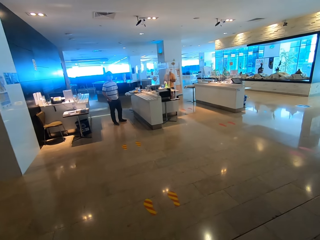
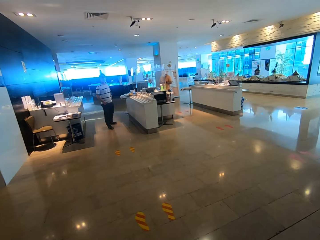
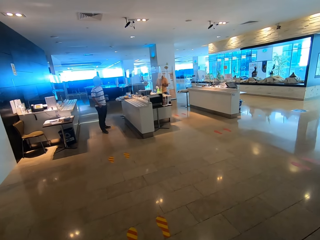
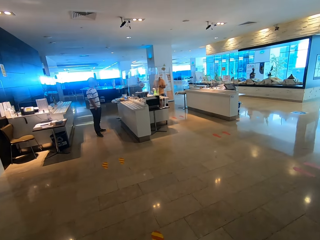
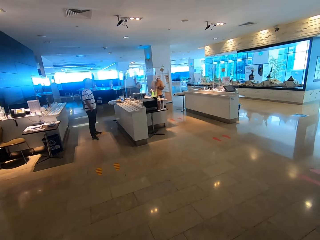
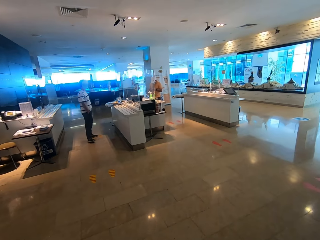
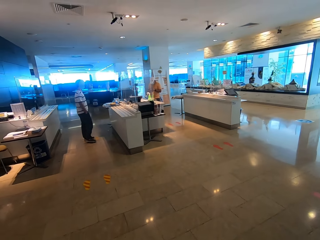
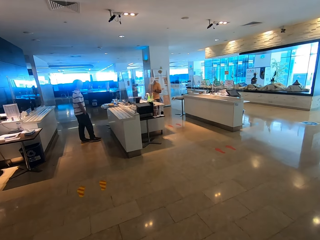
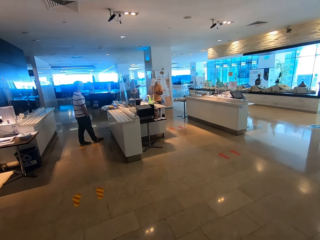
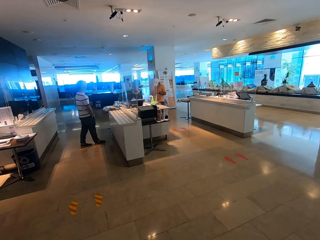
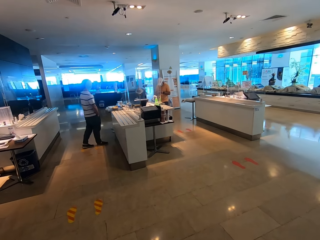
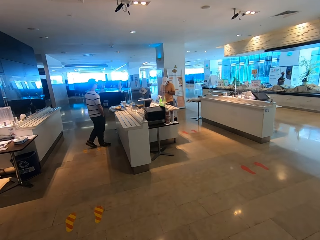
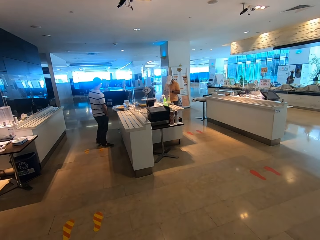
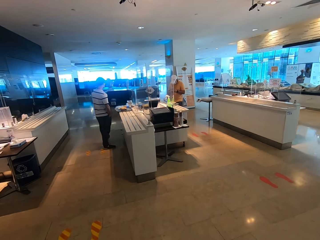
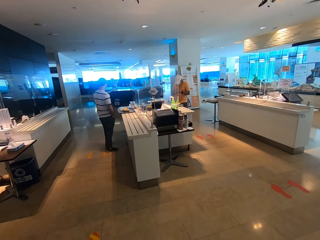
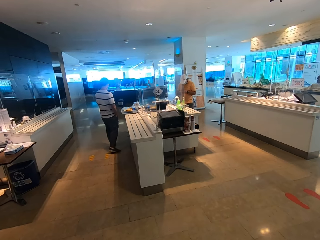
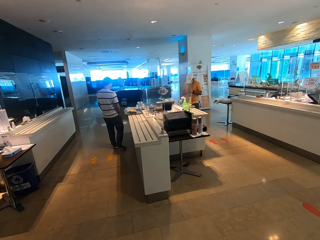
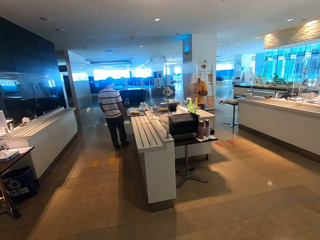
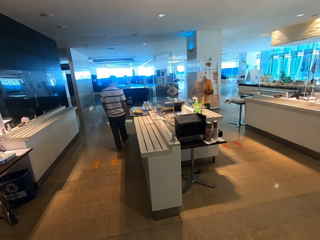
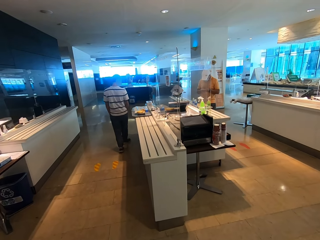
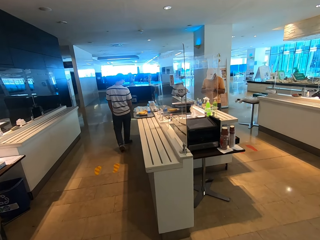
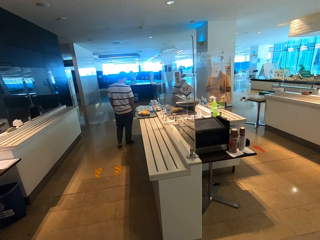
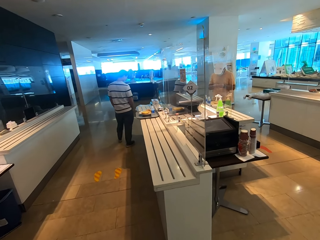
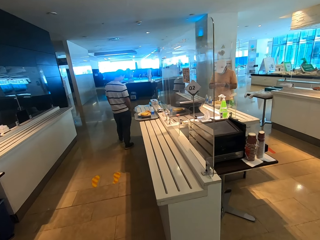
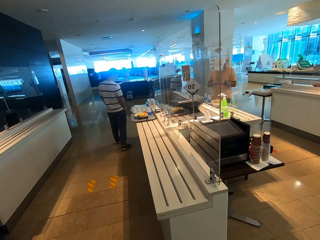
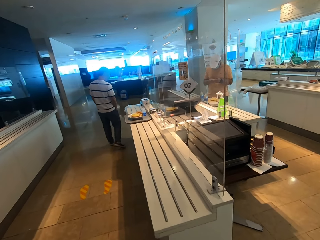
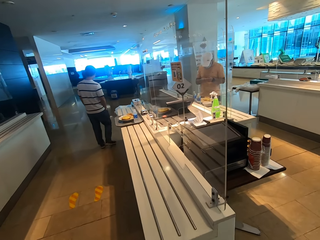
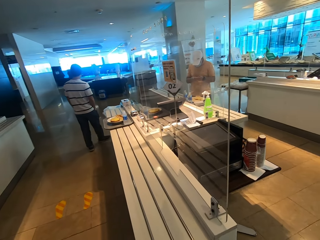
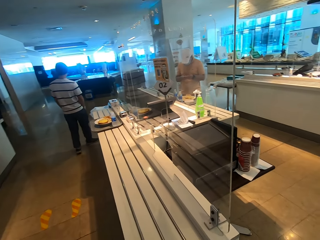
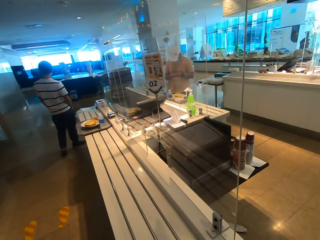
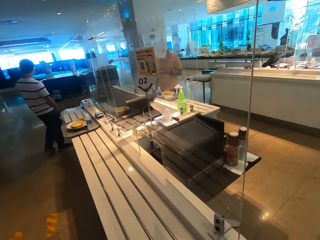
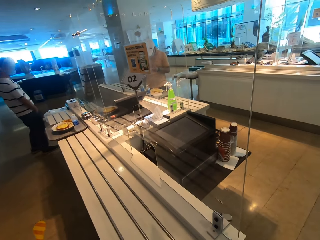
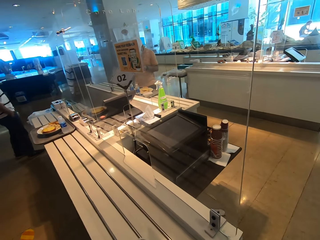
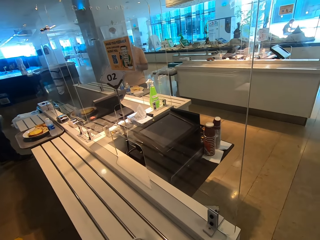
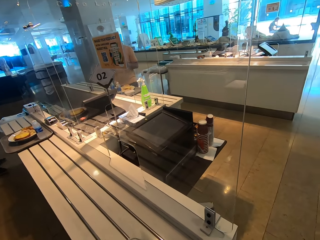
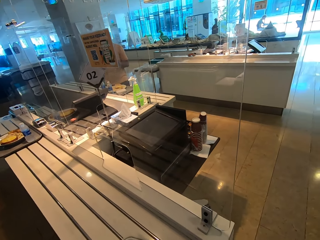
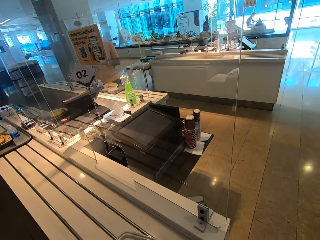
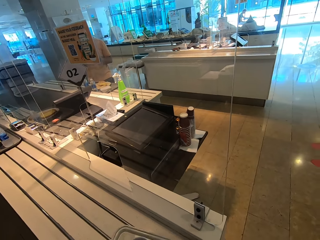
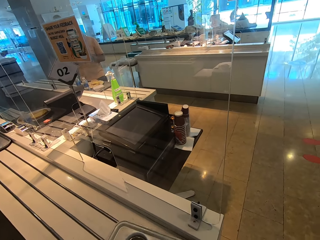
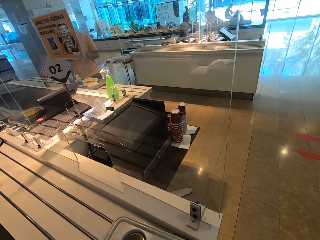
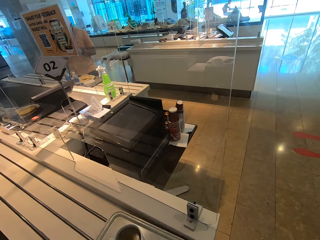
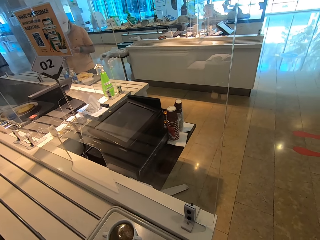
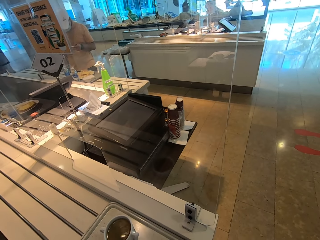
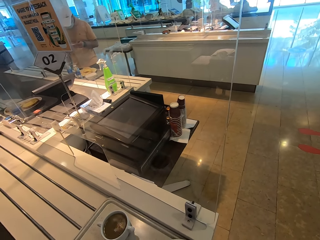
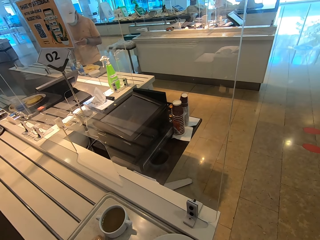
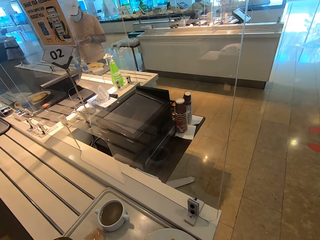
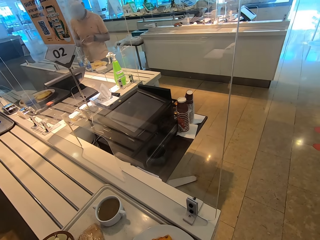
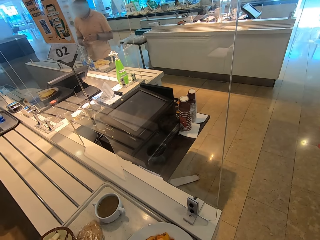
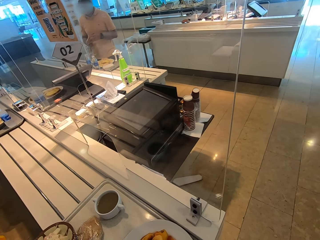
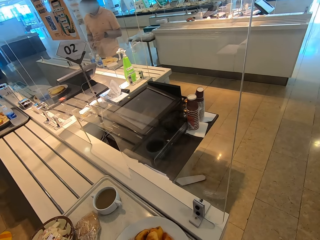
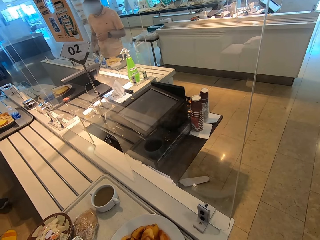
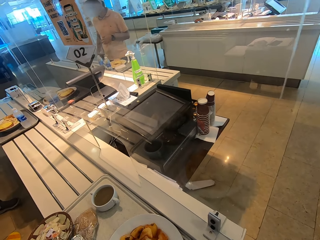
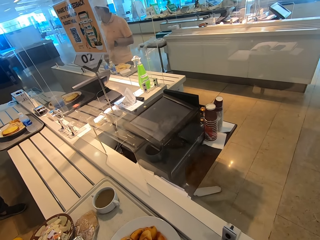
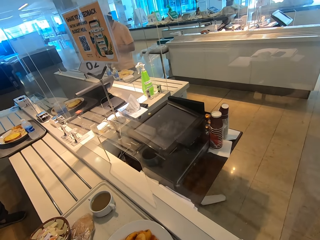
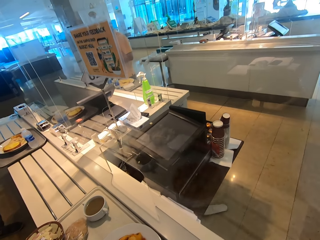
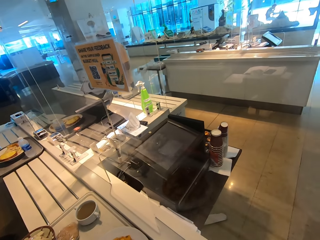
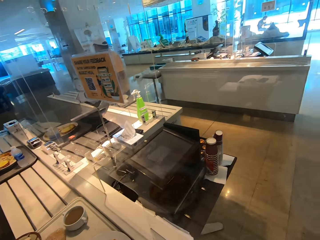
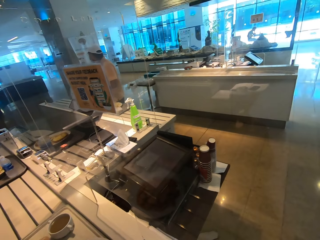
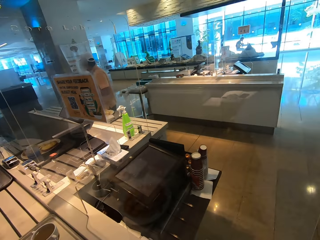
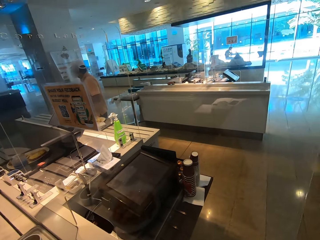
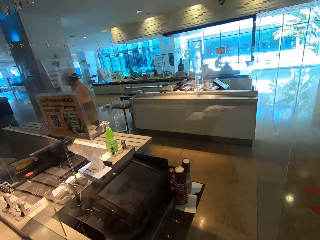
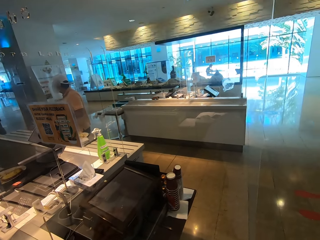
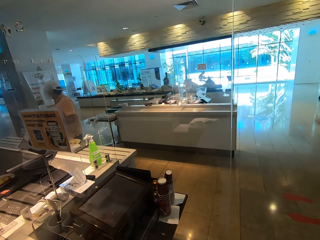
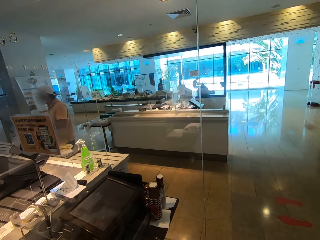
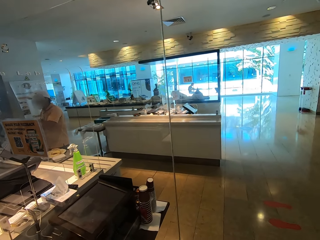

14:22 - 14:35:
The camera wearer puts the tray on the cashier counter.

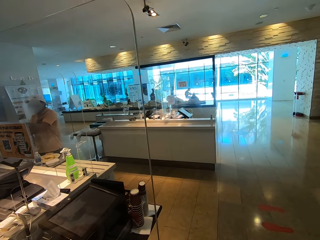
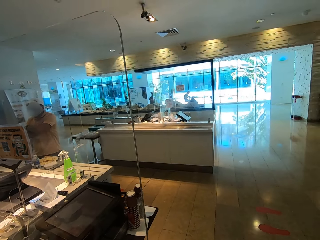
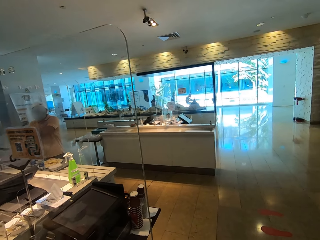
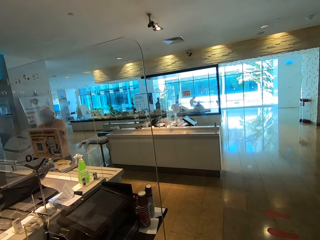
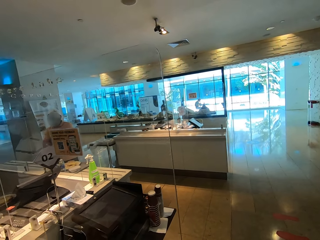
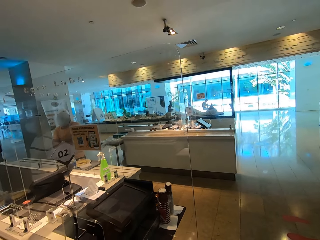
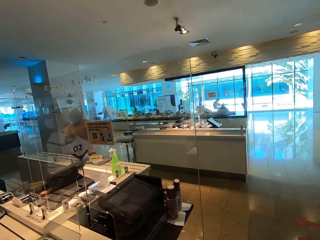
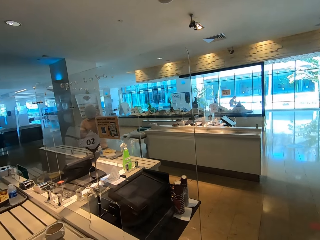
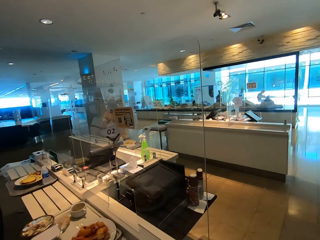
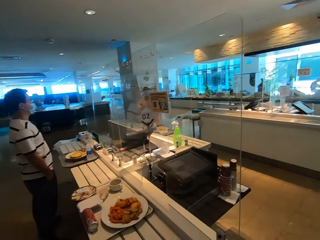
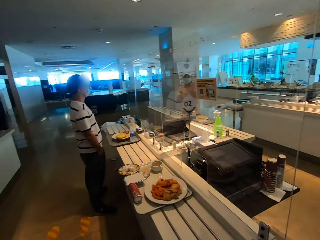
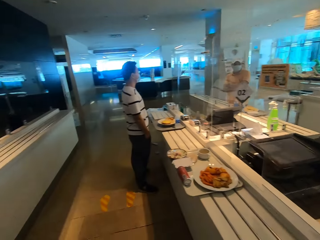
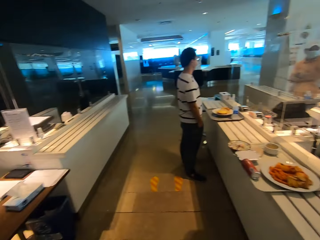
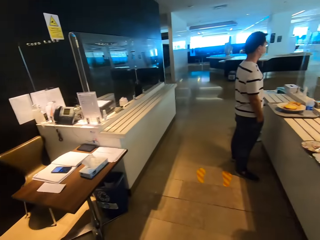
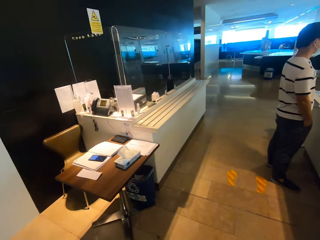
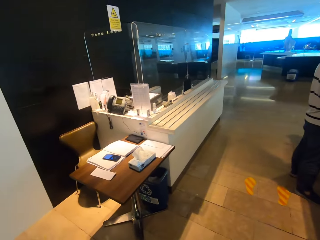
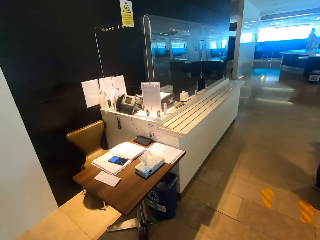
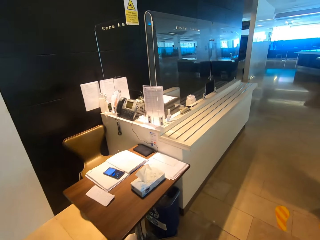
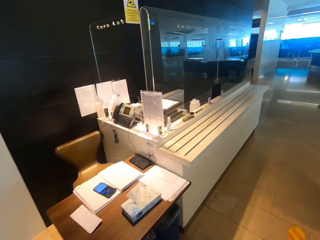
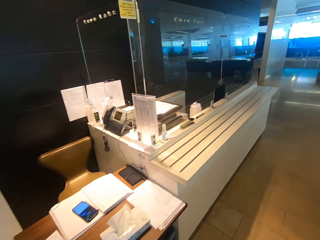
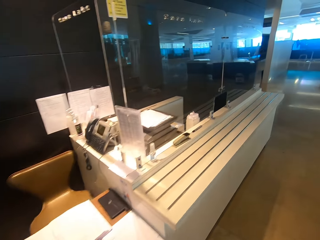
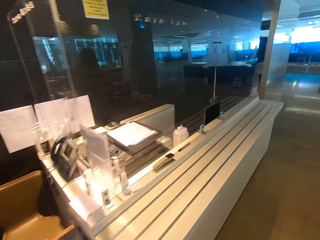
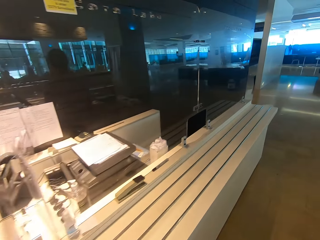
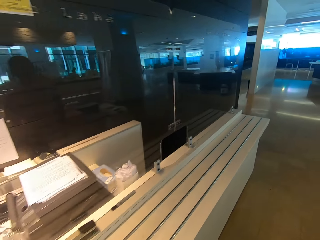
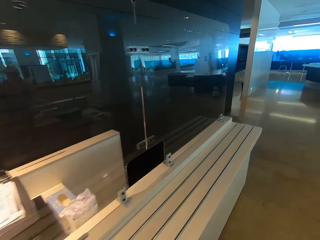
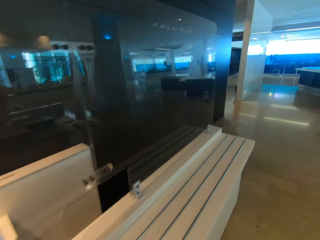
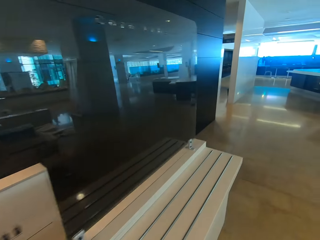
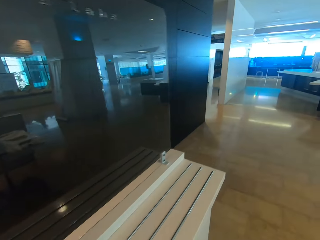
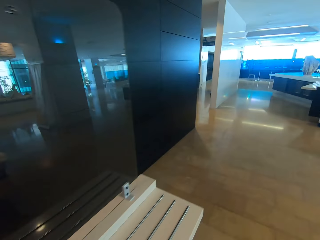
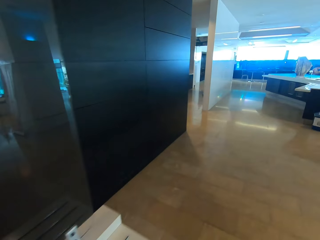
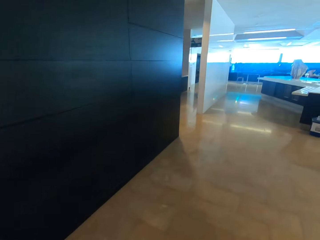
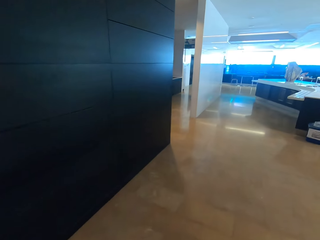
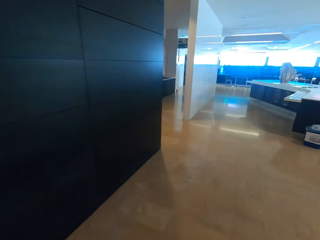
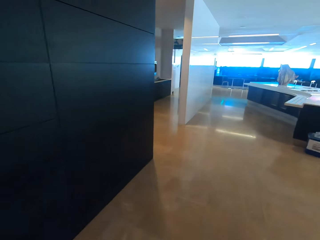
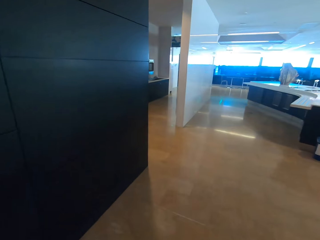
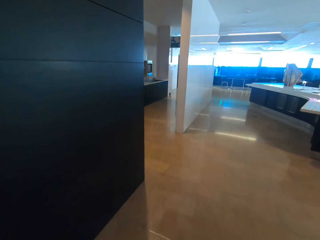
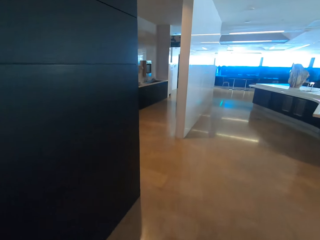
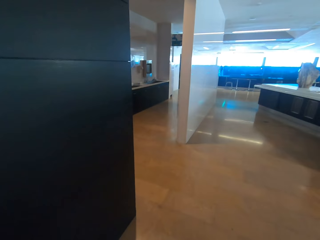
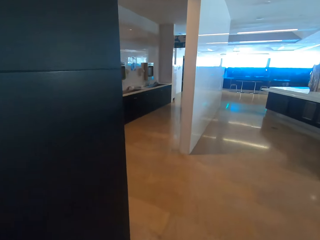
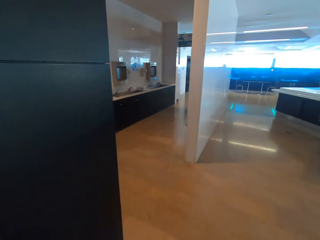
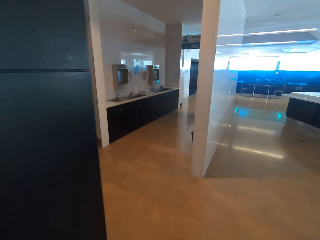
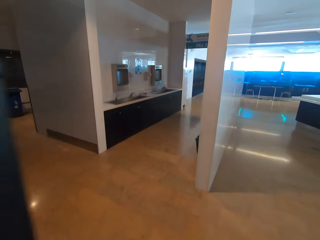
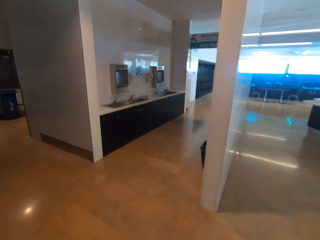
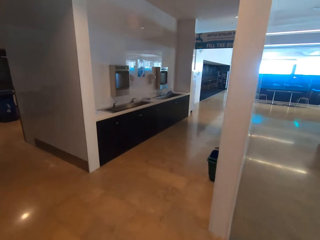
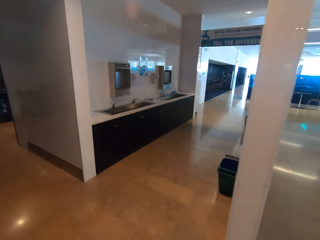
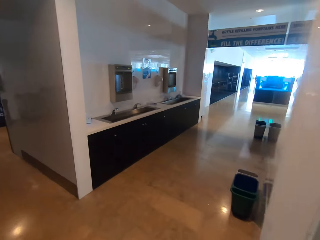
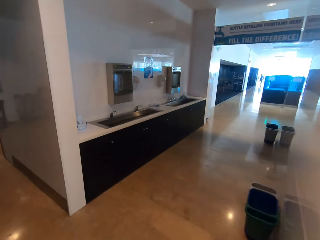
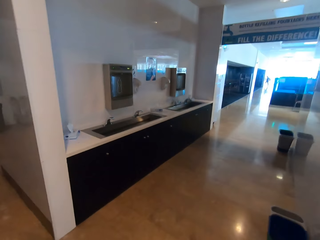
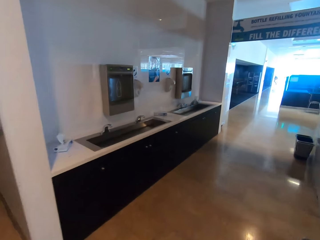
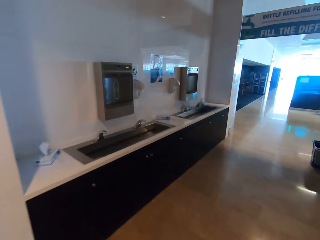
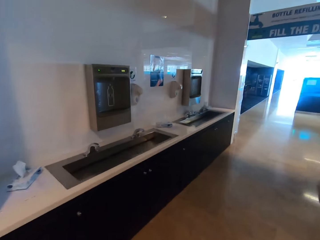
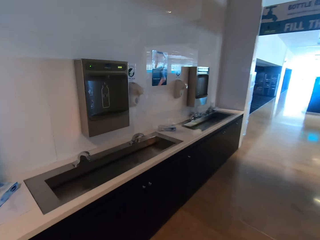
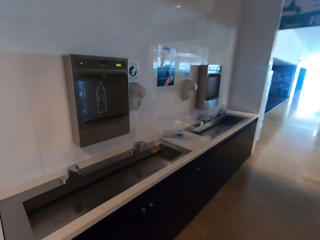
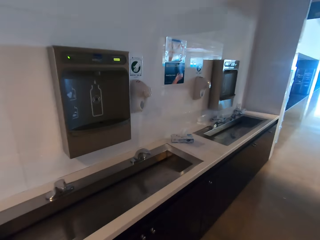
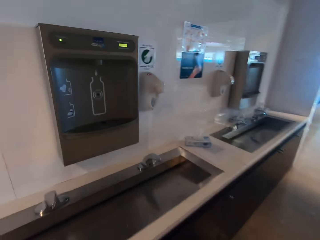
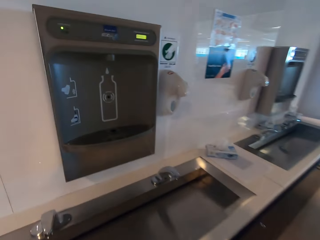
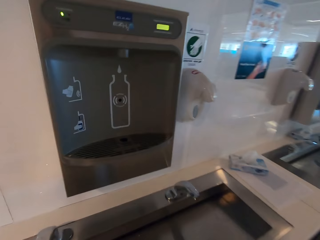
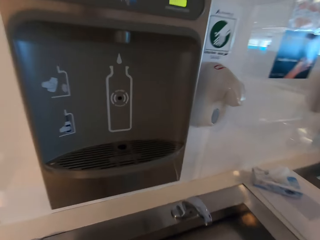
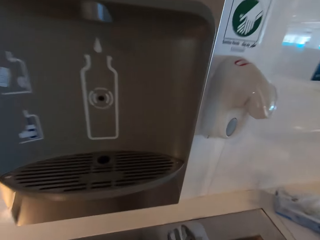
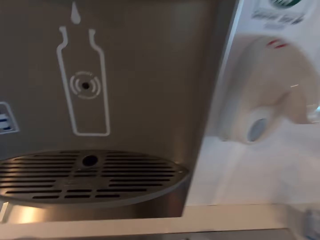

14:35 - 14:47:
The camera wearer walks to the sink.
